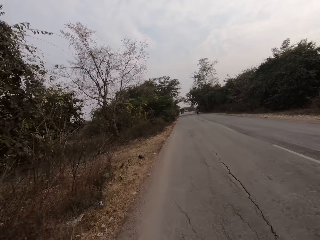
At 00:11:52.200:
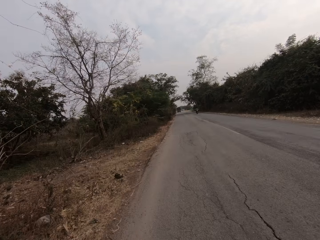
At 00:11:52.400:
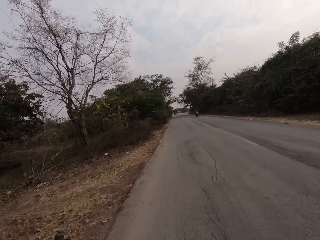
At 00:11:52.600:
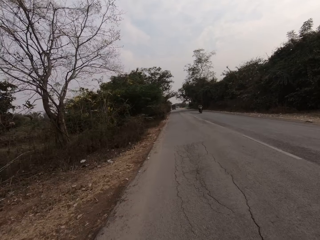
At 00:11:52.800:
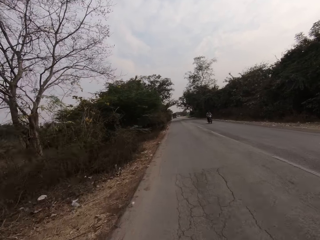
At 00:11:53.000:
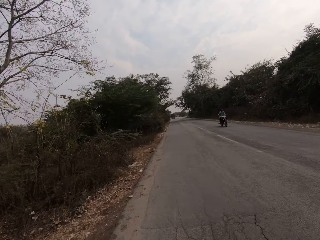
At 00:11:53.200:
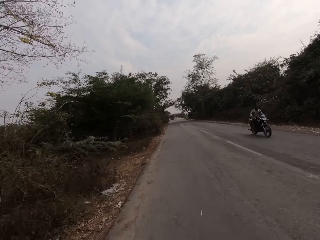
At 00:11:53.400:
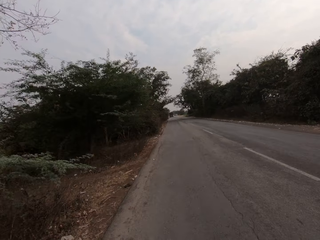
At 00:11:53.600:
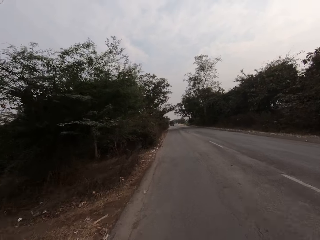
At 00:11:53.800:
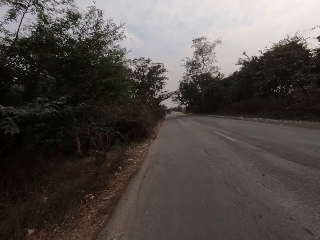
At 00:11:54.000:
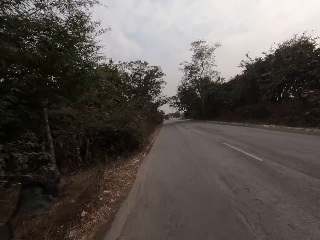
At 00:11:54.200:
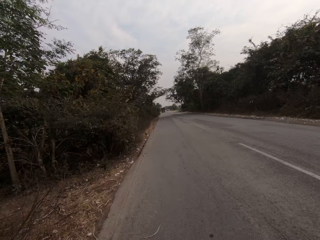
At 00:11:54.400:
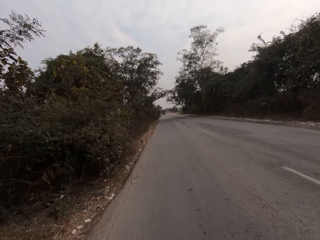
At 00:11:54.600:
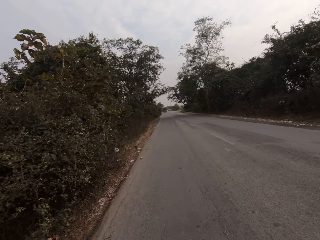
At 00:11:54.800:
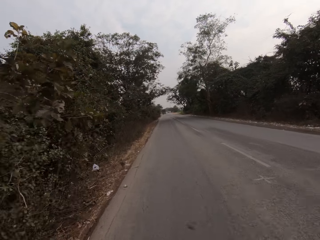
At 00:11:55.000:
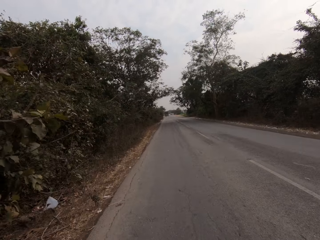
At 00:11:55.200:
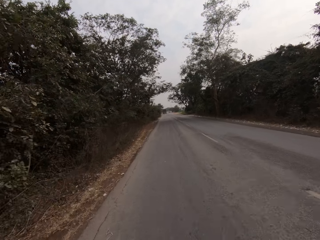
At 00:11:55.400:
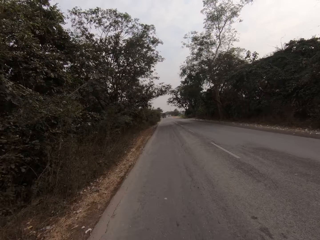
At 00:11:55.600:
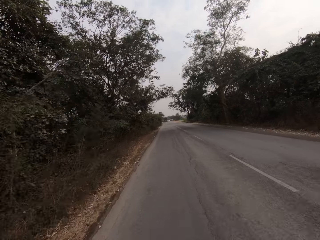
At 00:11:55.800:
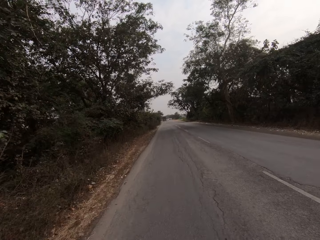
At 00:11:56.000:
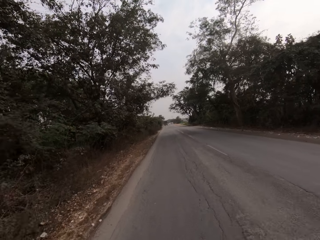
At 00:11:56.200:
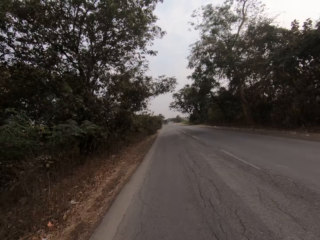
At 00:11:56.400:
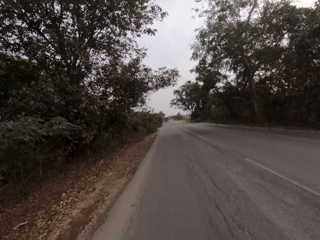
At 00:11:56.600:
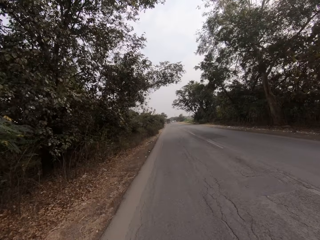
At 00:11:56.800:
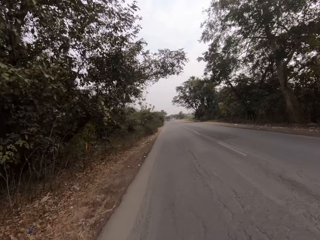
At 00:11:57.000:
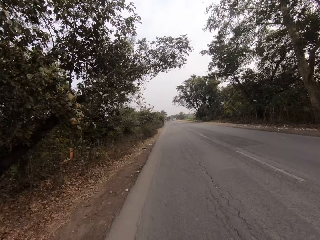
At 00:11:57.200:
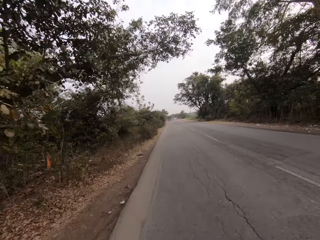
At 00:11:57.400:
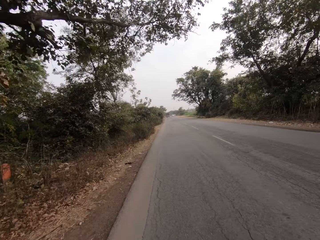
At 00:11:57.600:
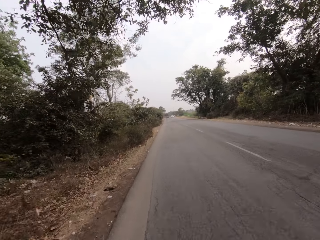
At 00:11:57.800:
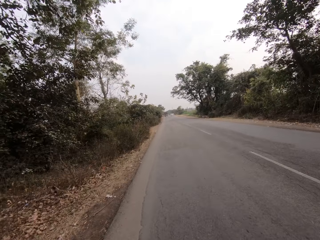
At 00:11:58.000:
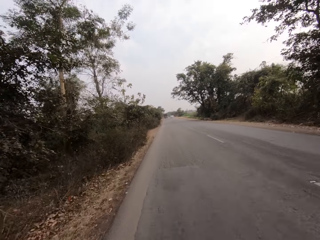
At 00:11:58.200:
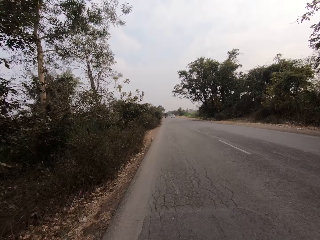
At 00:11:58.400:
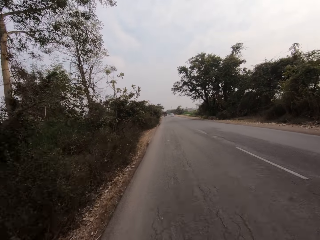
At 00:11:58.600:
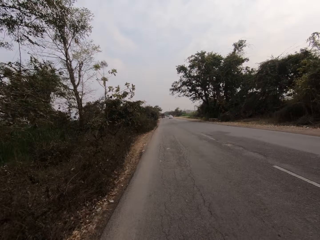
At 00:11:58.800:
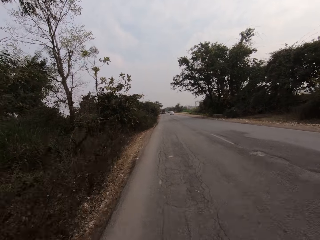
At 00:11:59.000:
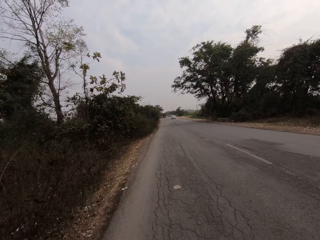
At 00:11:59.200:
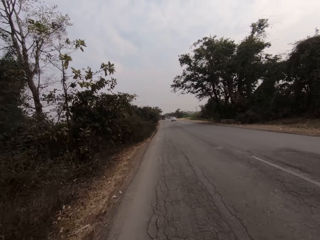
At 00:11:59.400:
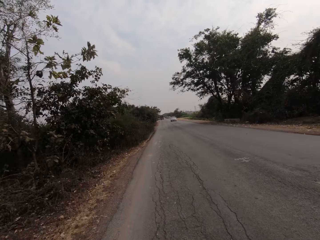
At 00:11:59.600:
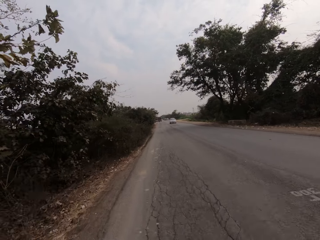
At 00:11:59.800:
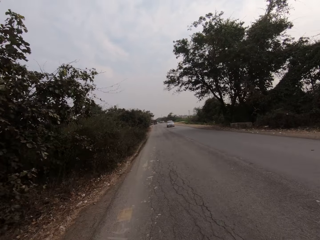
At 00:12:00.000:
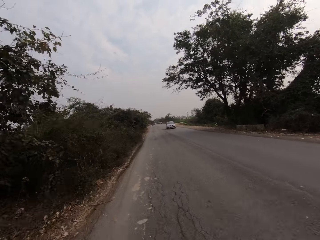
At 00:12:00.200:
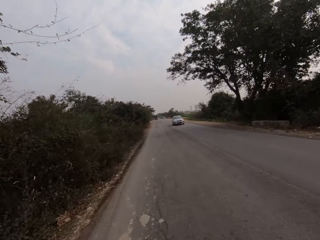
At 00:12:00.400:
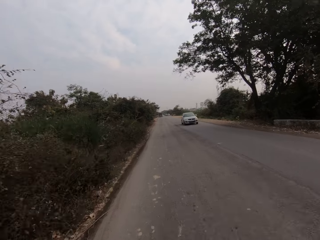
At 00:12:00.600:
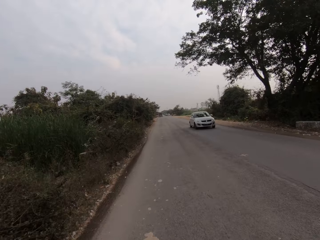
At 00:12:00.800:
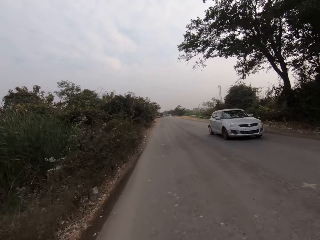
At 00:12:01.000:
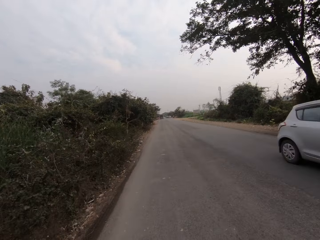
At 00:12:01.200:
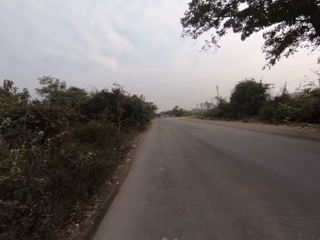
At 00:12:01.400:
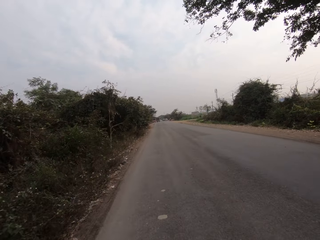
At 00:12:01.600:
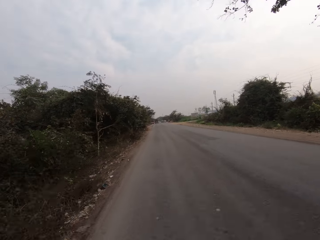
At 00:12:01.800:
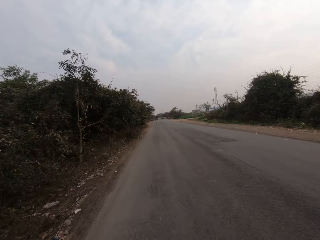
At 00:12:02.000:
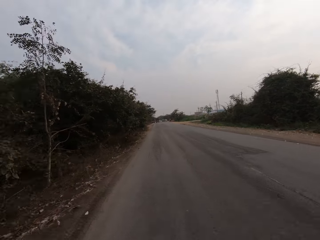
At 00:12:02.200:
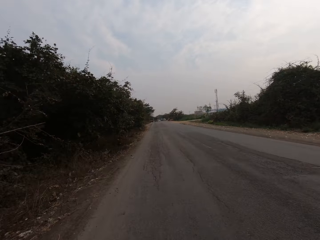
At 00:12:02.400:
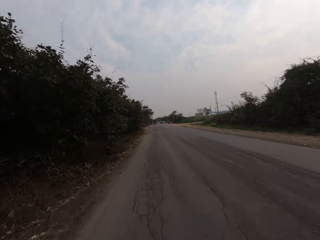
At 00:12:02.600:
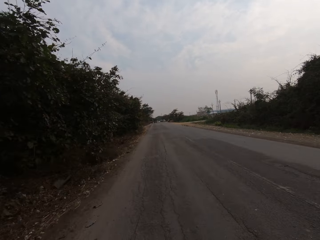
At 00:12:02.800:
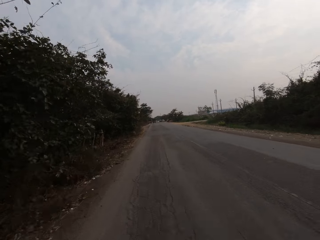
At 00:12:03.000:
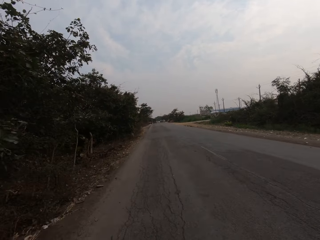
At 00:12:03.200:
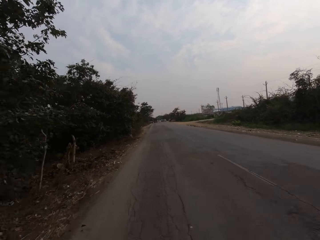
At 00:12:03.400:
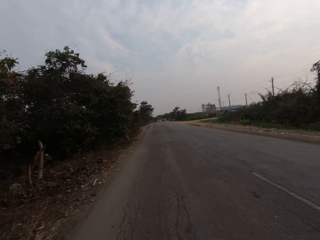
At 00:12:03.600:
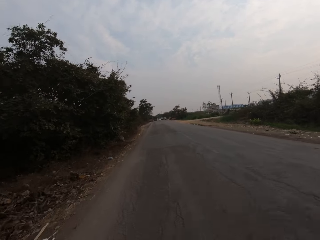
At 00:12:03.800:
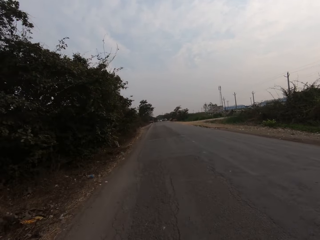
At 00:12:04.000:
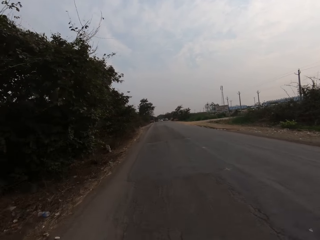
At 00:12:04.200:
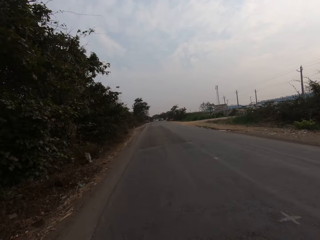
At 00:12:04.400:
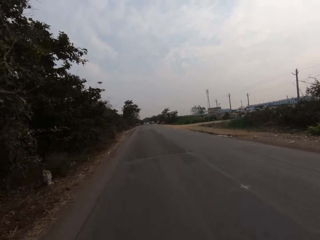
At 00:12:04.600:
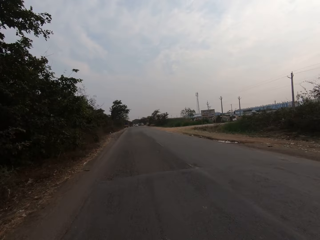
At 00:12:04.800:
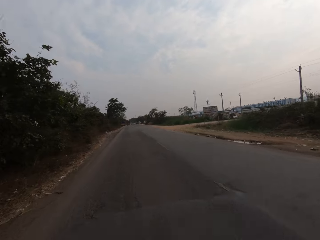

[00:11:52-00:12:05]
The camera wearer drives past a bike. They drive past a car.

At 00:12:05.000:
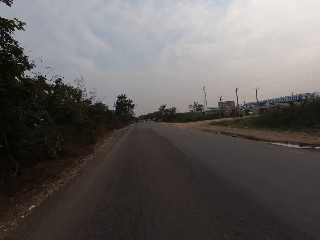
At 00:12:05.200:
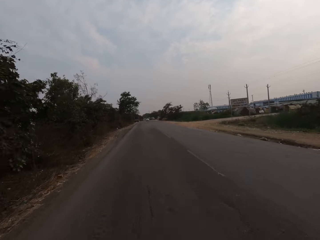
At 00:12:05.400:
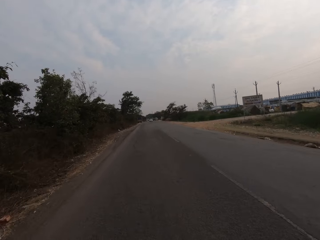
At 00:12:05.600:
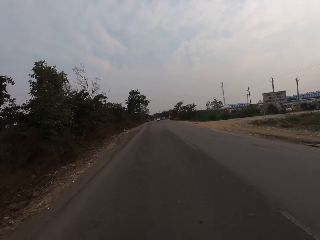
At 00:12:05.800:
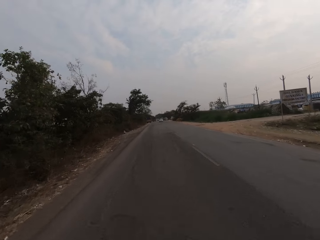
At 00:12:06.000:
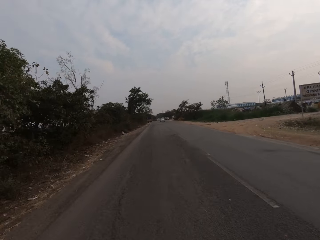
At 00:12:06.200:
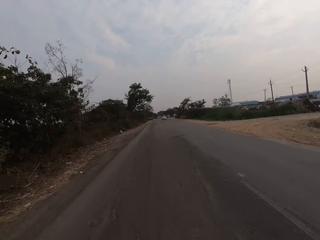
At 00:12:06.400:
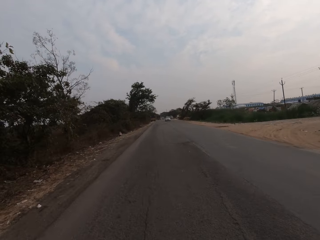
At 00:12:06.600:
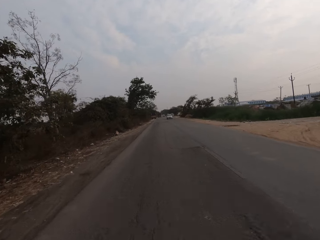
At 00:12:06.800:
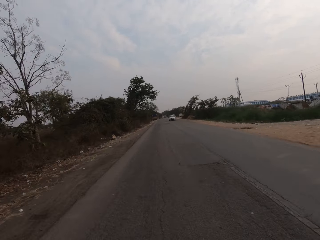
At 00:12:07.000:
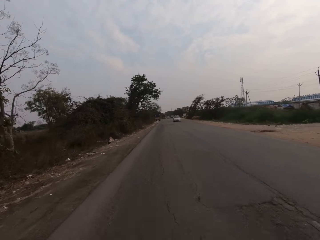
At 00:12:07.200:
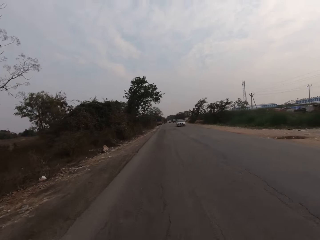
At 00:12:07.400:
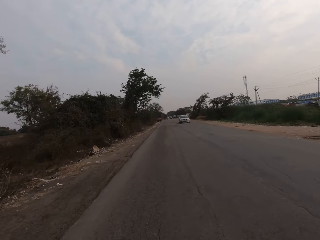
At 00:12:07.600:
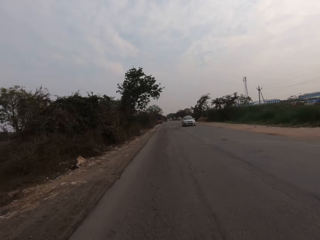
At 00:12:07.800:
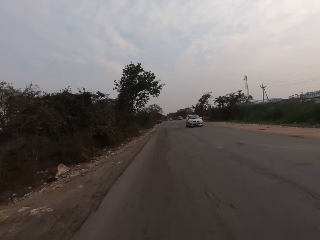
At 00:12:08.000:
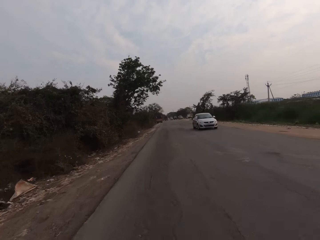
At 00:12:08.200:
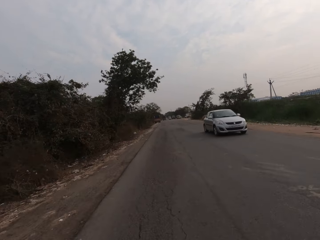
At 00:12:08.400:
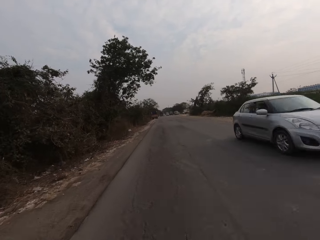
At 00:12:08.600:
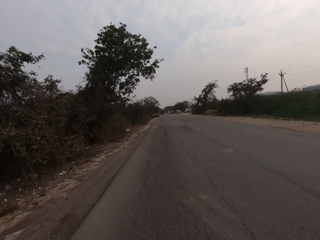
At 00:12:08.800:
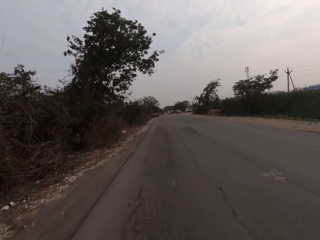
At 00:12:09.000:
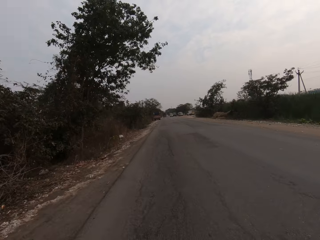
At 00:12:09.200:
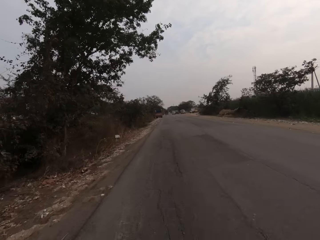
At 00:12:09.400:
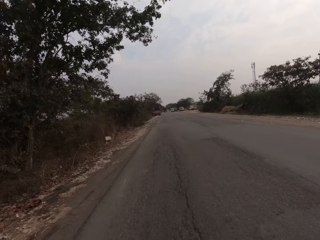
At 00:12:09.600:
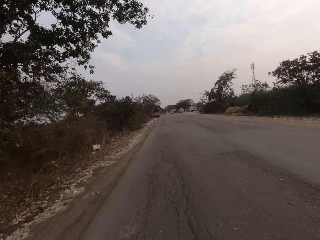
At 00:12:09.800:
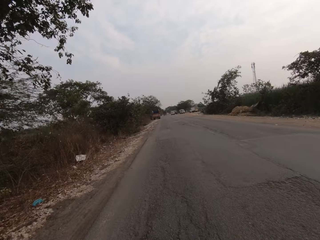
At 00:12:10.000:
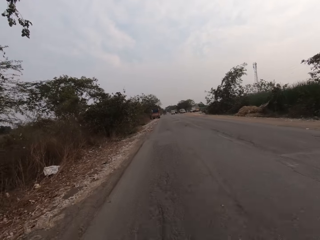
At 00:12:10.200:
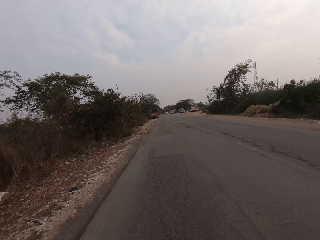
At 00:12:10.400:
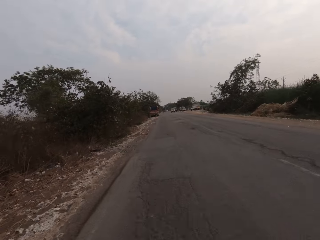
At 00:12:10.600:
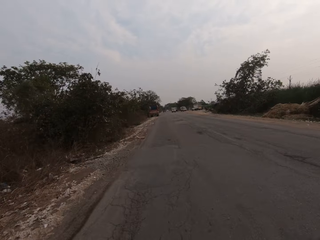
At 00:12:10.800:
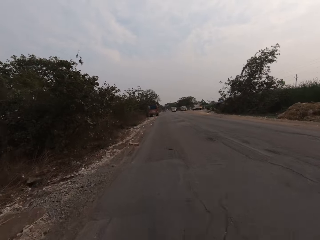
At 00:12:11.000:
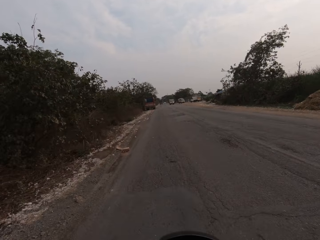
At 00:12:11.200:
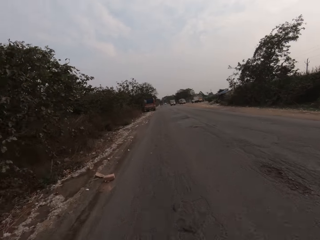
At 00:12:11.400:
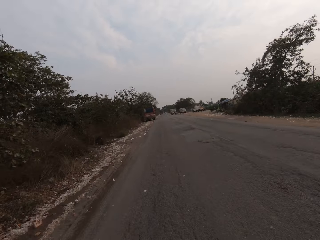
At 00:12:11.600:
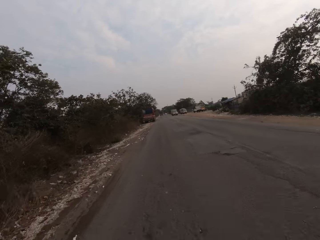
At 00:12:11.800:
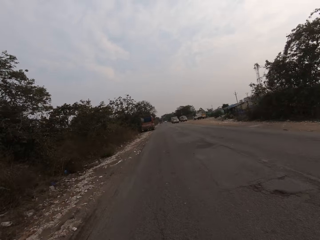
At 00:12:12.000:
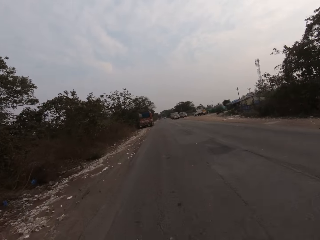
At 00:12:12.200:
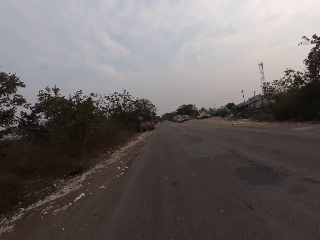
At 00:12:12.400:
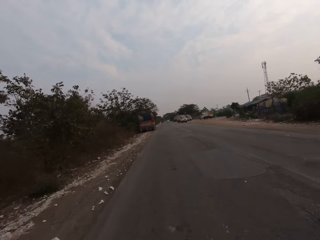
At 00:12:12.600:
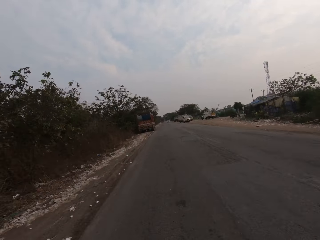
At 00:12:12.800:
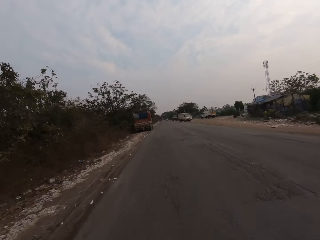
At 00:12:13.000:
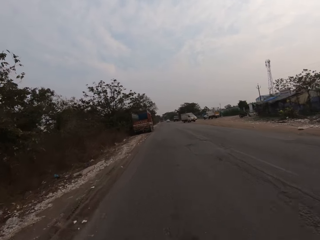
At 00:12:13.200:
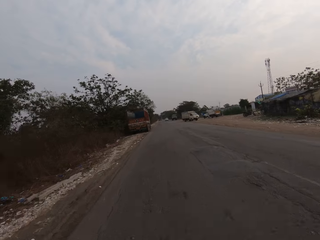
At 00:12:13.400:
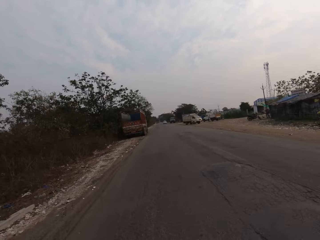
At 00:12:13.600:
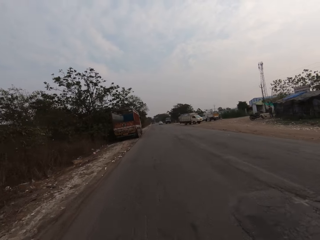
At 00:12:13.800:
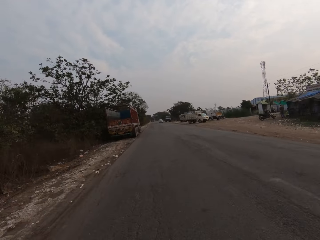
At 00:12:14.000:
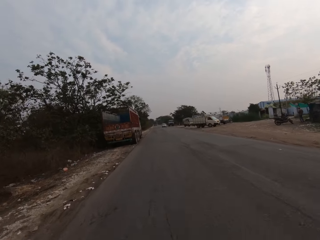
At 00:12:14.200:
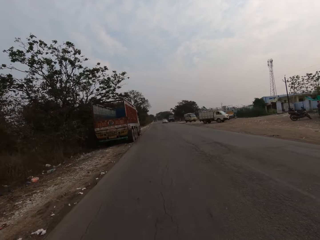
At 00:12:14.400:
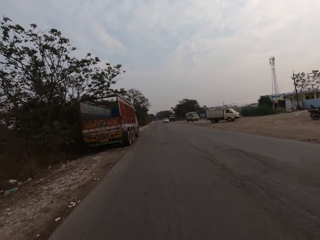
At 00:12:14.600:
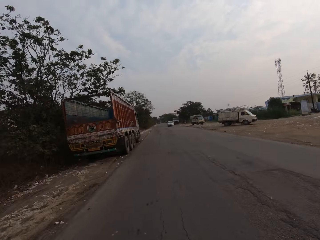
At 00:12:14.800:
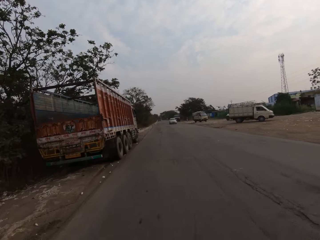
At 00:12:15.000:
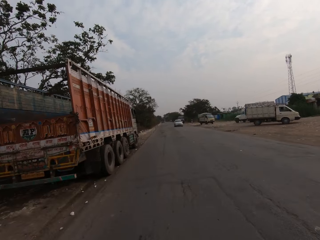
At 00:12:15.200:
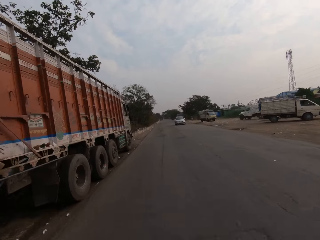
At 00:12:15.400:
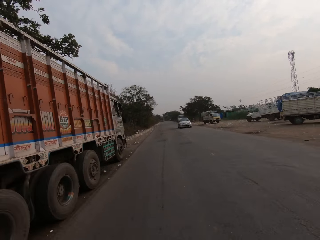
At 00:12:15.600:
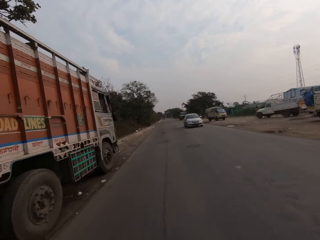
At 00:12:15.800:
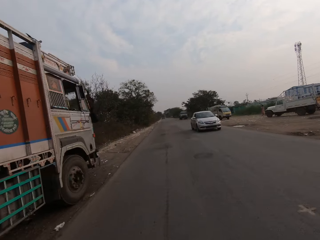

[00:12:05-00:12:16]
The camera wearer drives past a car. They drive past a truck.
